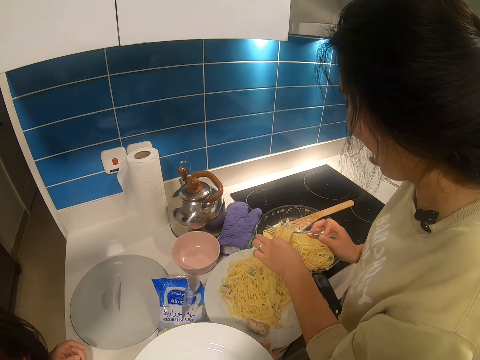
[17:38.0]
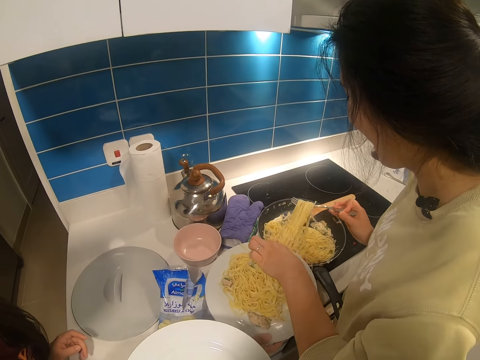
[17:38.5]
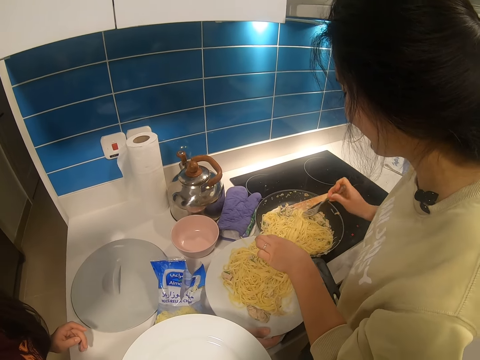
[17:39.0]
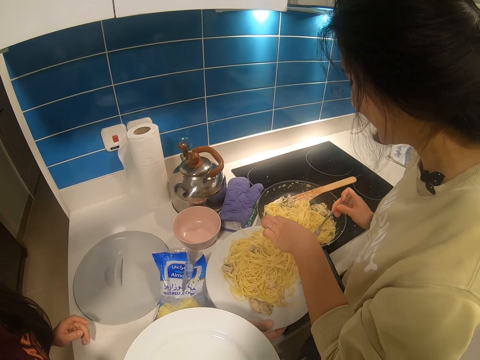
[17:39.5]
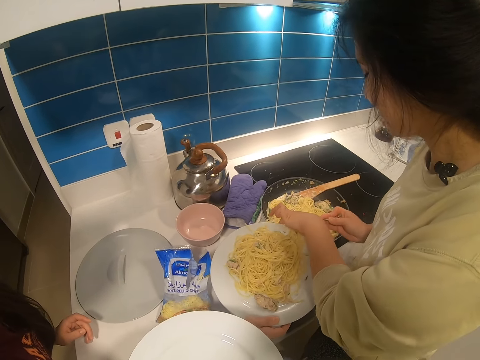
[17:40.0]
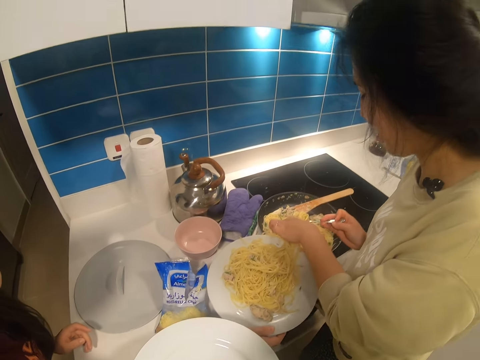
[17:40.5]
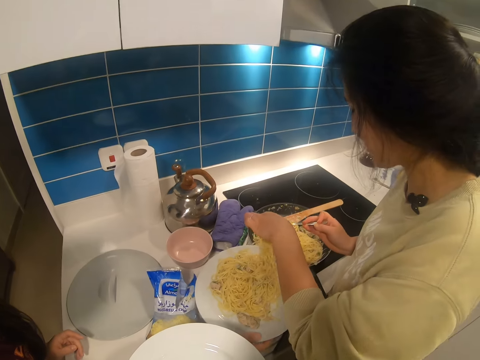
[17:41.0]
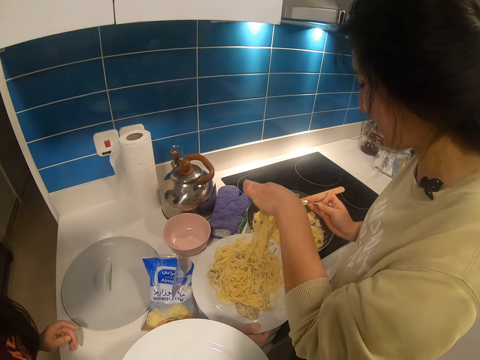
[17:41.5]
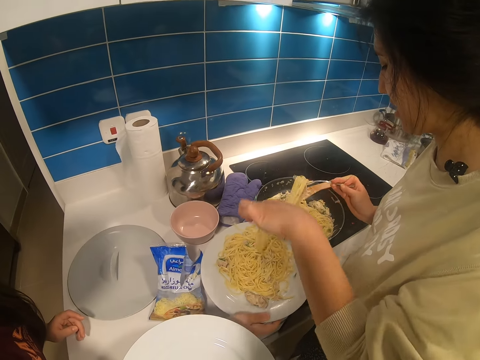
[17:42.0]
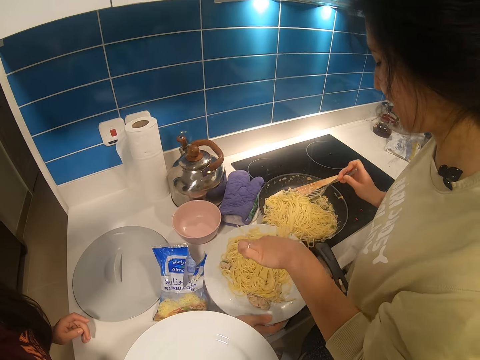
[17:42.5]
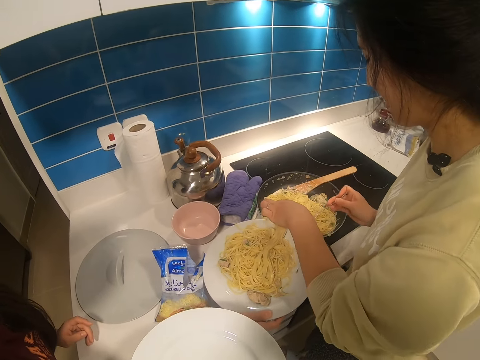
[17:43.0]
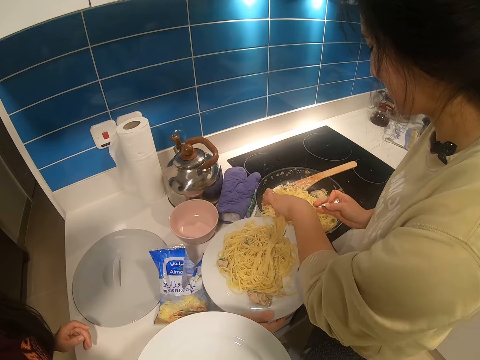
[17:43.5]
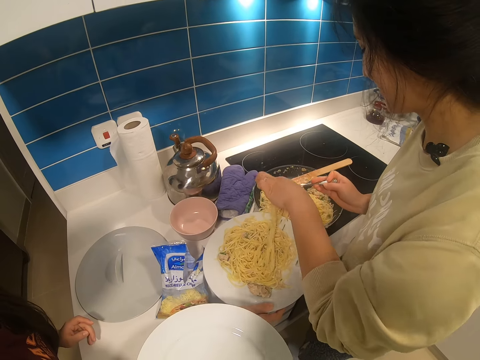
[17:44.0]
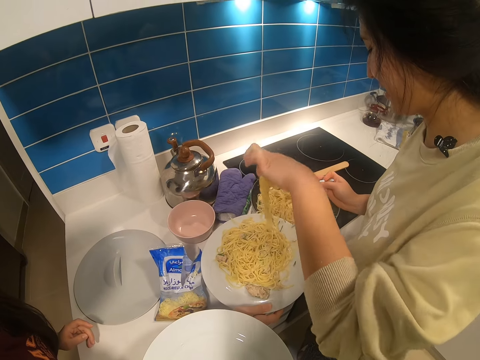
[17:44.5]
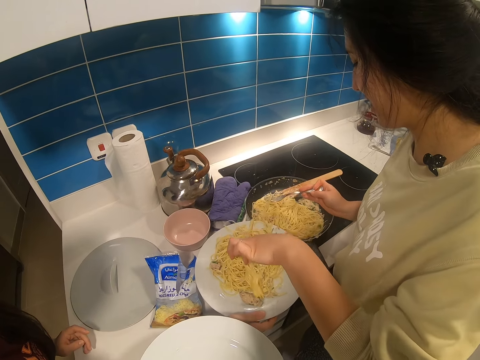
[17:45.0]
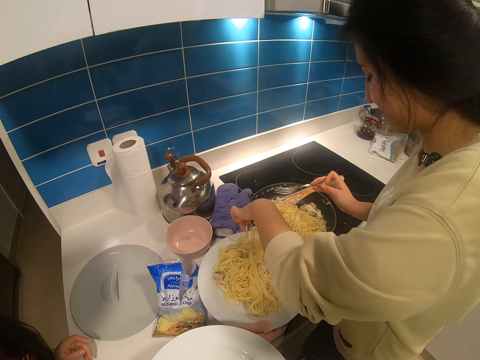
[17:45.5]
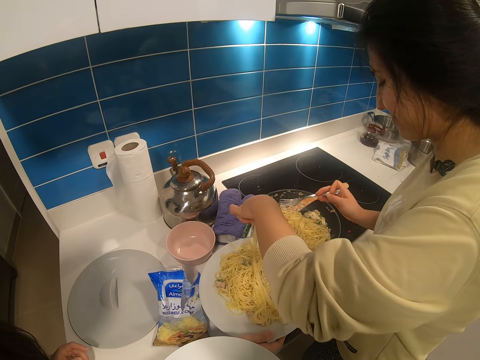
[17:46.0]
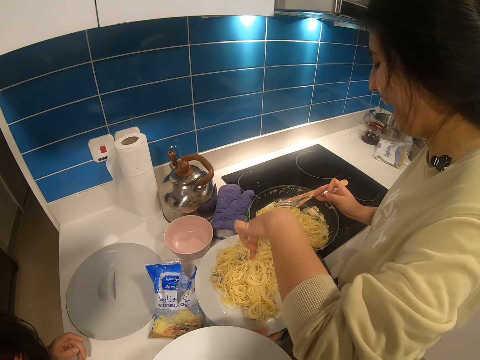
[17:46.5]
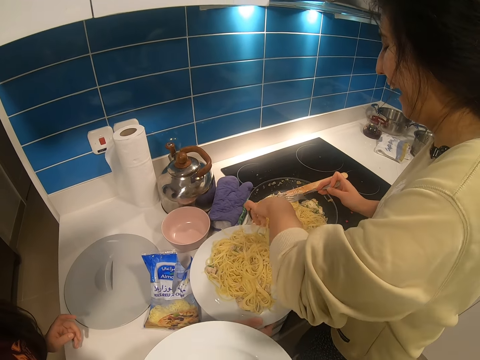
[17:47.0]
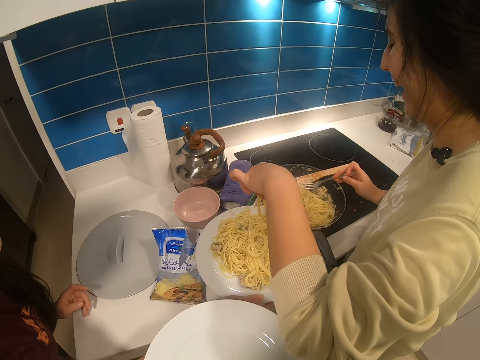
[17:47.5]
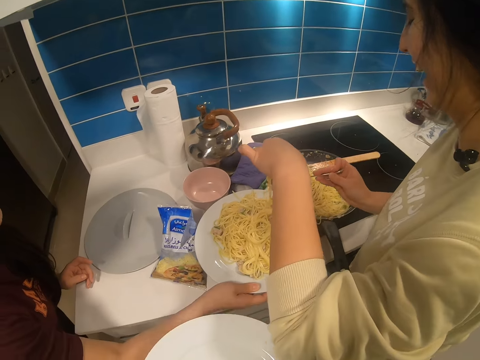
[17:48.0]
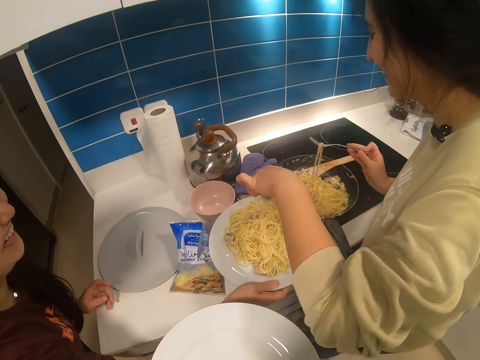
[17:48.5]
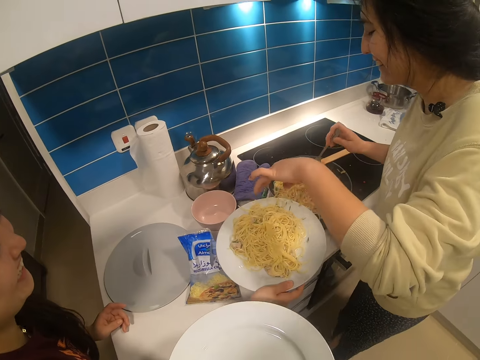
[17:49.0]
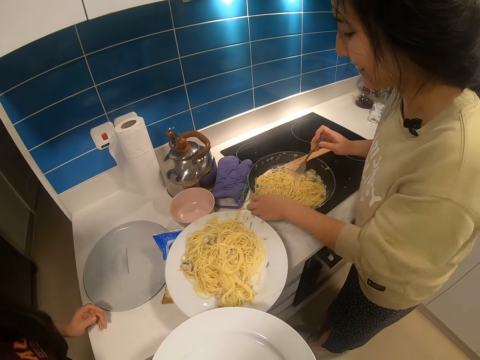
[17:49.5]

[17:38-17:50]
The camera wearer holds a fork. A woman puts spaghetti in a plate. The woman reduces the spaghetti from the plate with a fork. Another woman holds a plate.

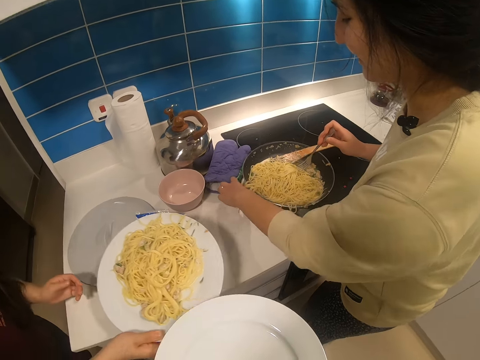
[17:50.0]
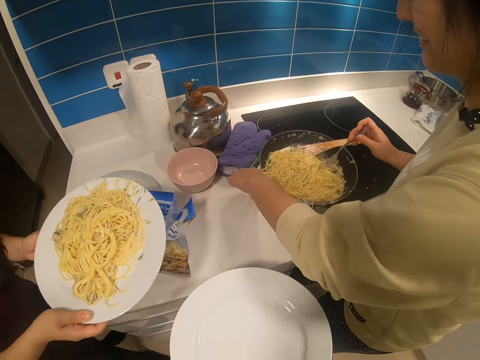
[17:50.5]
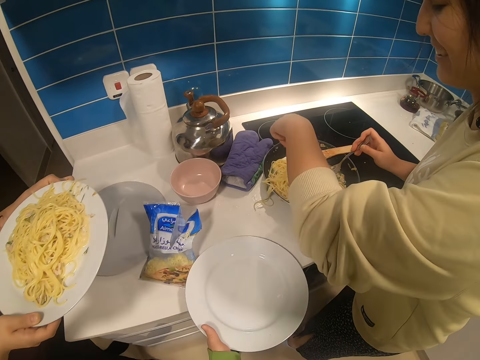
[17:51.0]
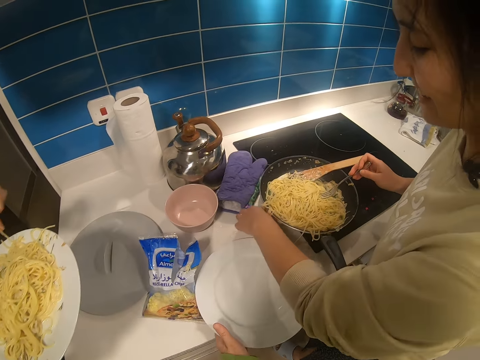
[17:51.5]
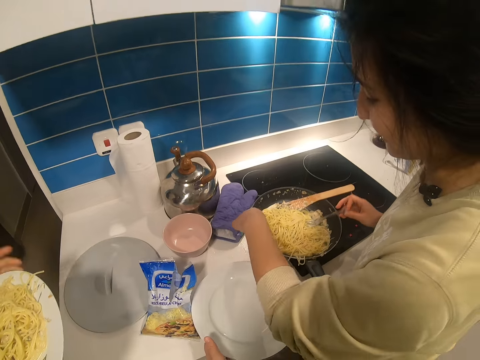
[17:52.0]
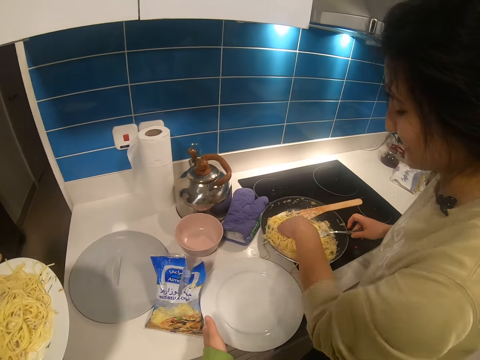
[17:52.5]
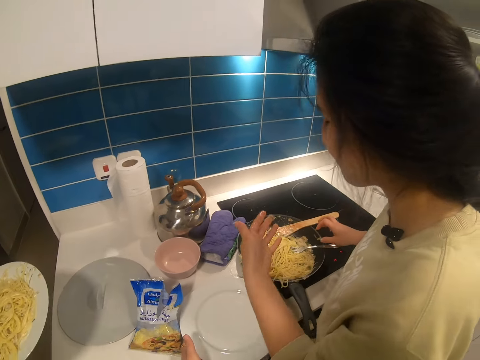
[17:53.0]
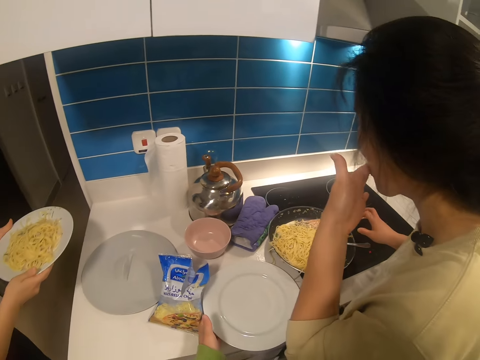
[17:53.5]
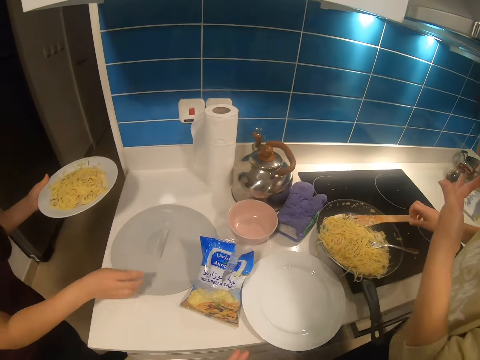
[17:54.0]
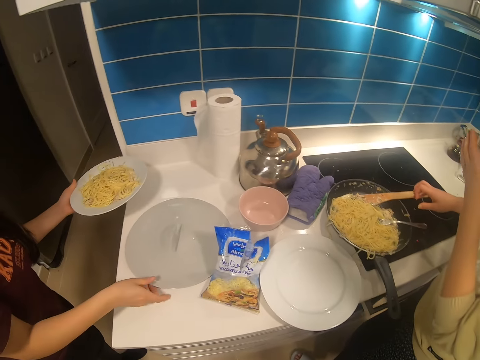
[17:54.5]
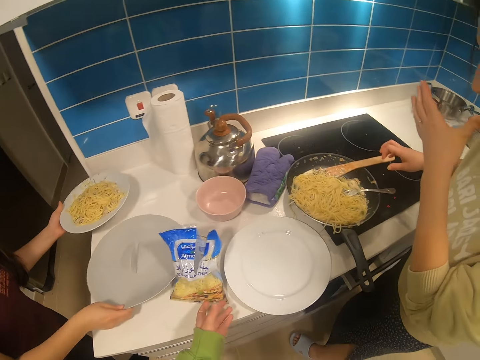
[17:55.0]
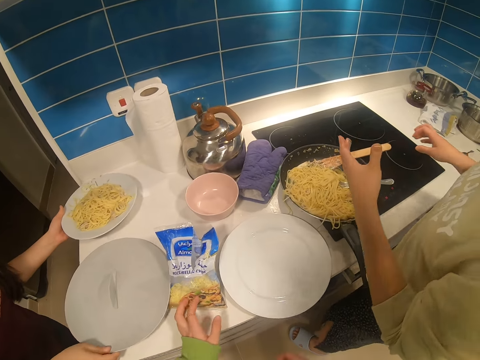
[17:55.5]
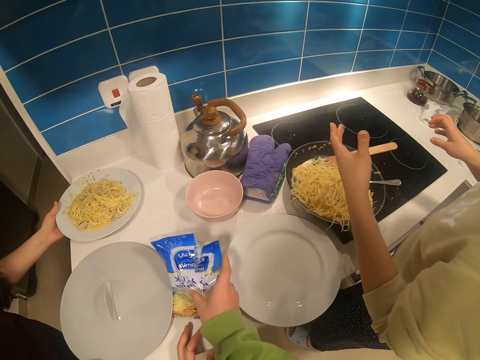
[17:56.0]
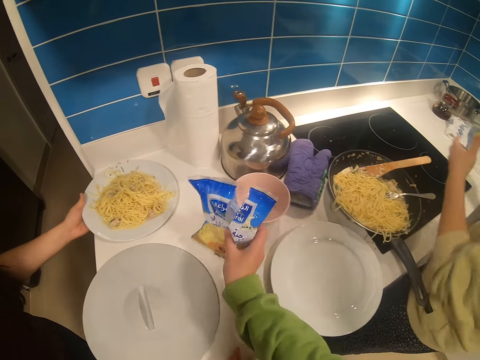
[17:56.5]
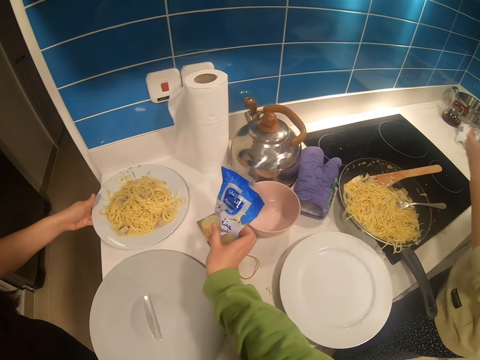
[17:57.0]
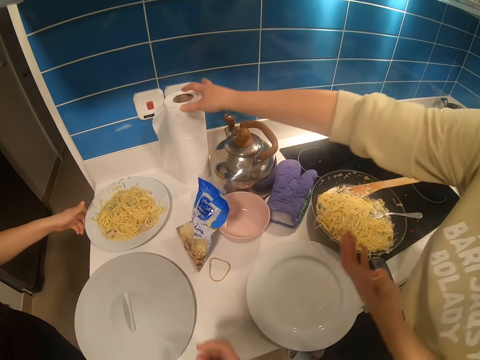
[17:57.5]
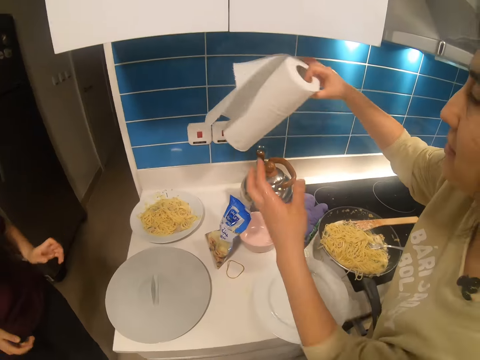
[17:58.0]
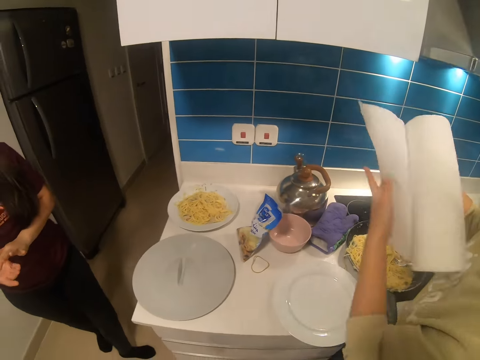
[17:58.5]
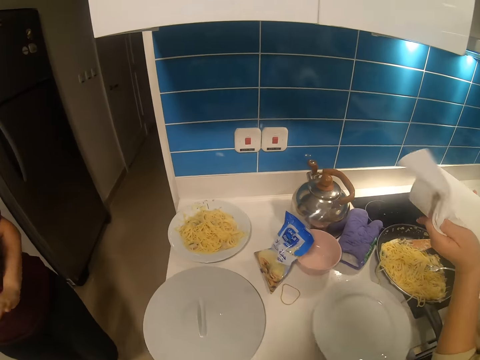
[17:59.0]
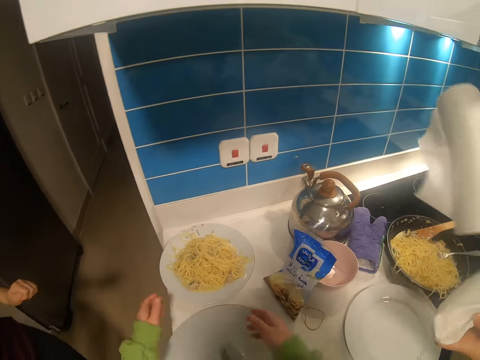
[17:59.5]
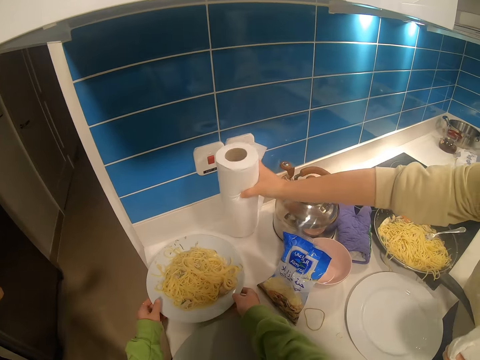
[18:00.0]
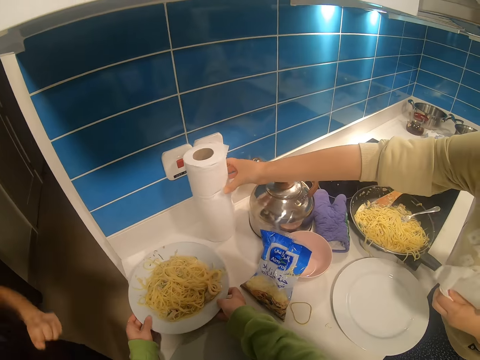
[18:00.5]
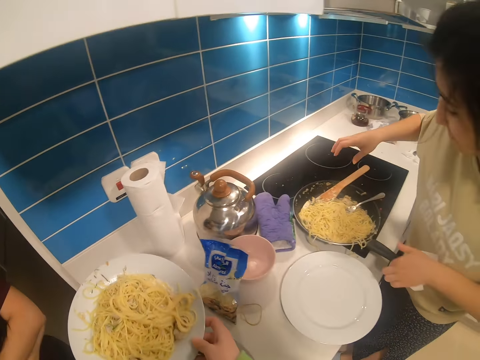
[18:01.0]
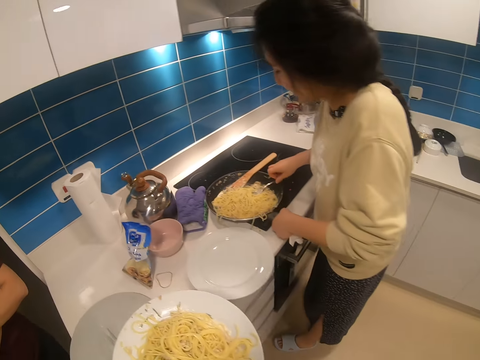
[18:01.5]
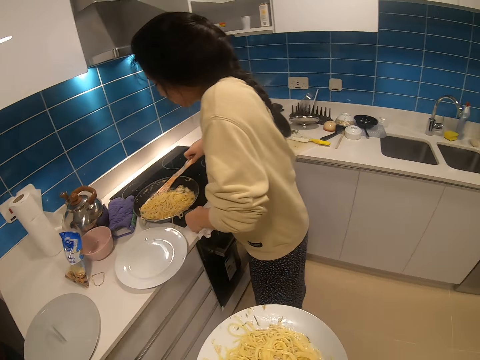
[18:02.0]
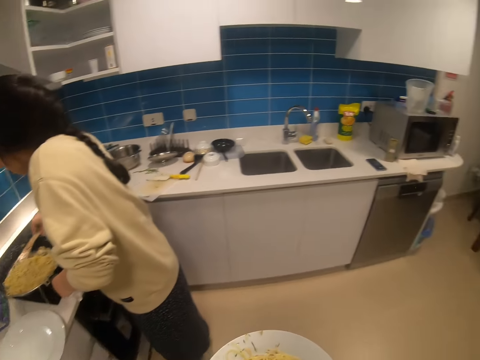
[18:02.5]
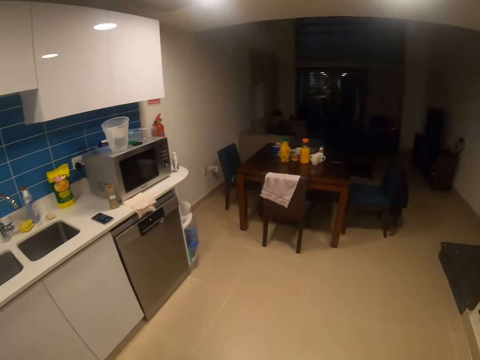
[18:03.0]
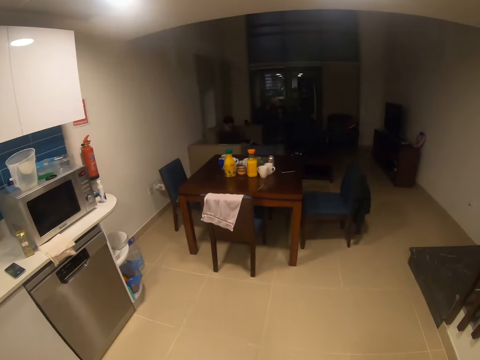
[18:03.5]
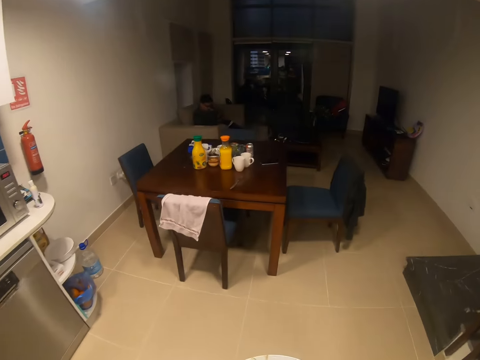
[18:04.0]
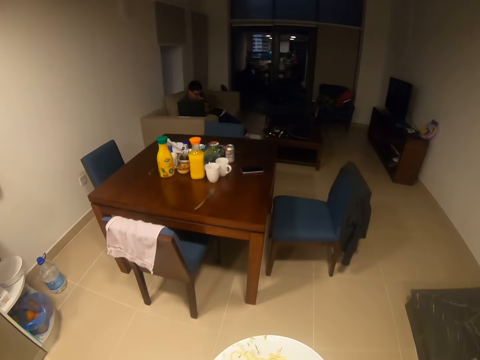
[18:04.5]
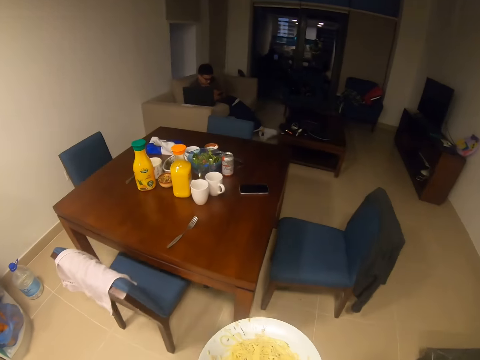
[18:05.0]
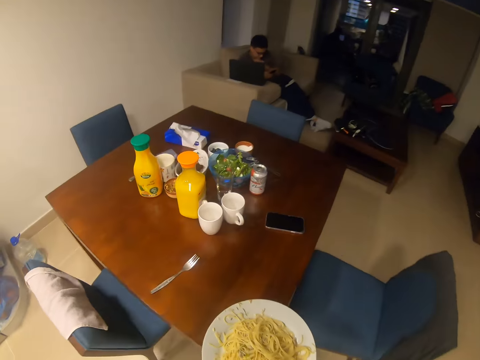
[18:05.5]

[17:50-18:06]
A woman moves a plate on the countertop. Another woman picks spaghetti from the countertop with her left hand. The camera wearer places a plate on the countertop. The other woman licks her left index finger. The first woman moves a lid on the countertop and places the plate on the countertop. The camera wearer picks something from the countertop and places something on the countertop. The other woman picks a serviette roll from the countertop, tears a piece of serviette from the roll and places the serviette roll on the countertop. The camera wearer picks a plate from the countertop. The other woman holds a pan. The camera wearer walks in the house, turns to the right and walks to the table.
